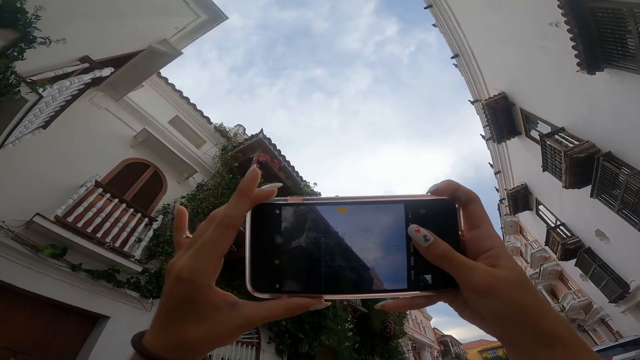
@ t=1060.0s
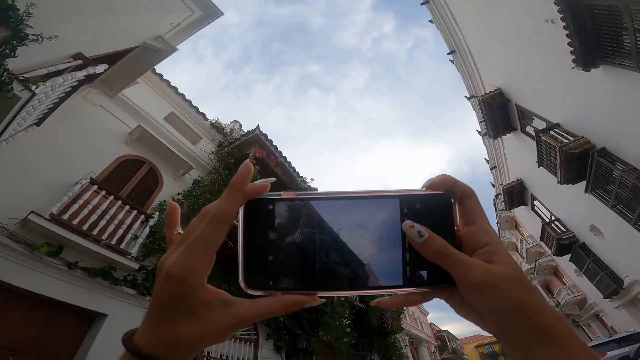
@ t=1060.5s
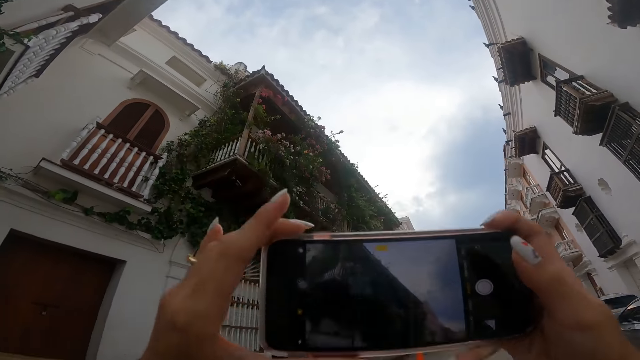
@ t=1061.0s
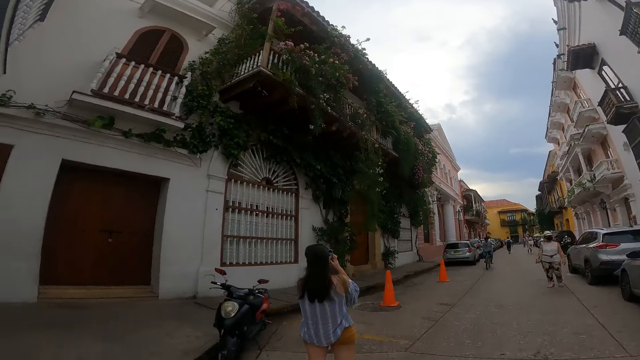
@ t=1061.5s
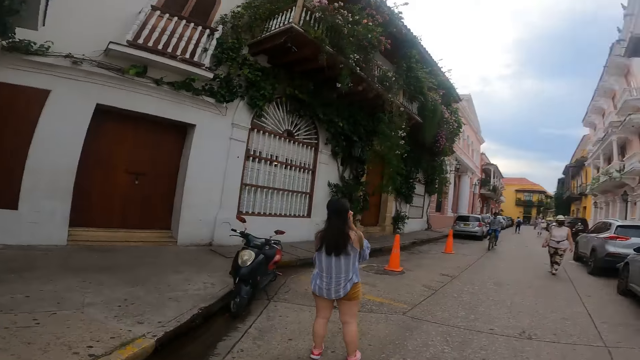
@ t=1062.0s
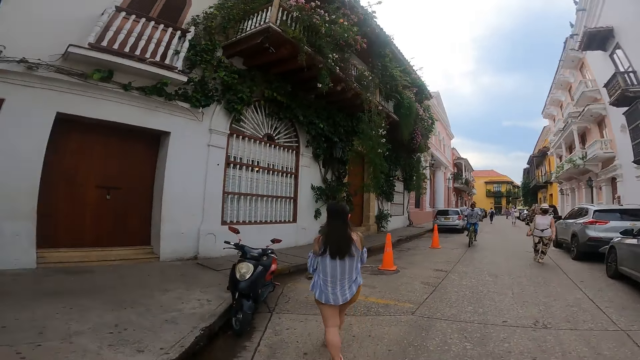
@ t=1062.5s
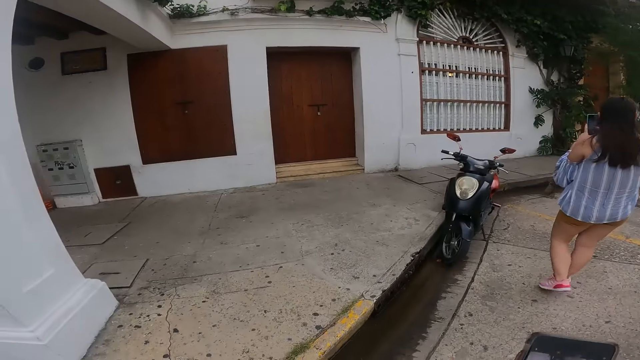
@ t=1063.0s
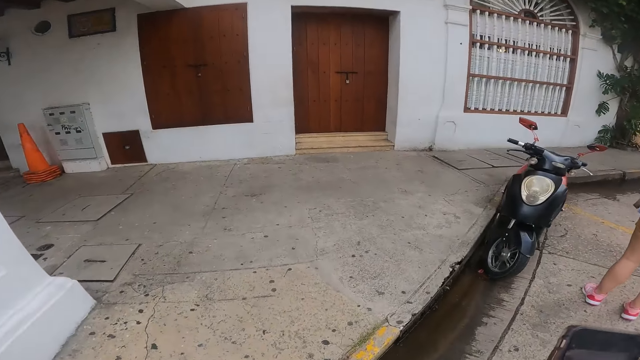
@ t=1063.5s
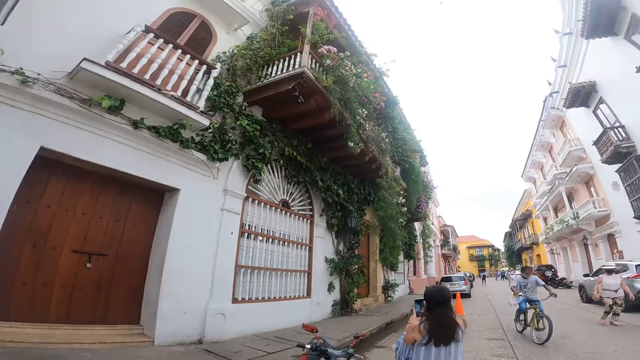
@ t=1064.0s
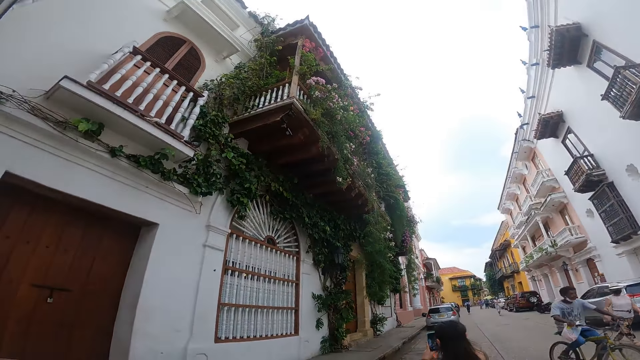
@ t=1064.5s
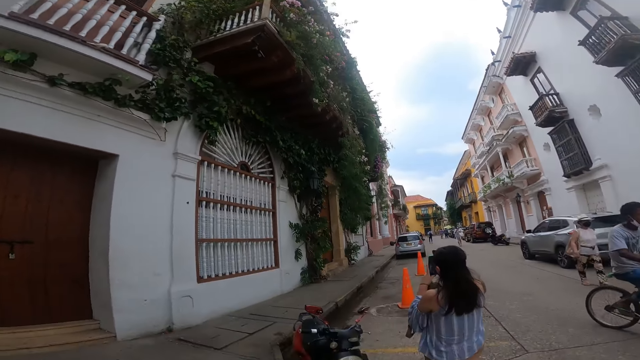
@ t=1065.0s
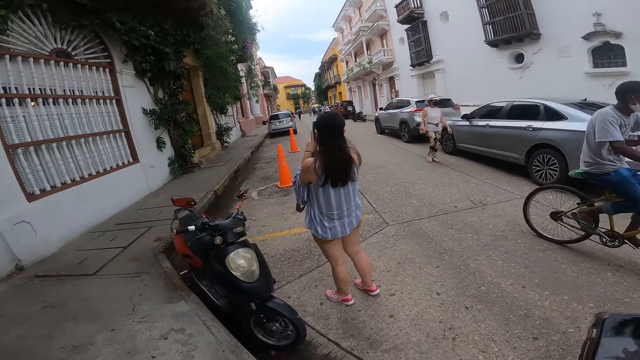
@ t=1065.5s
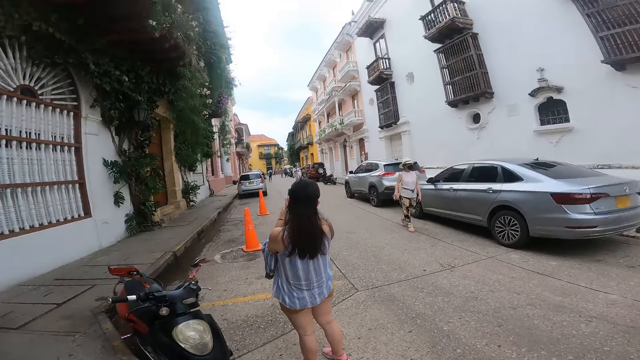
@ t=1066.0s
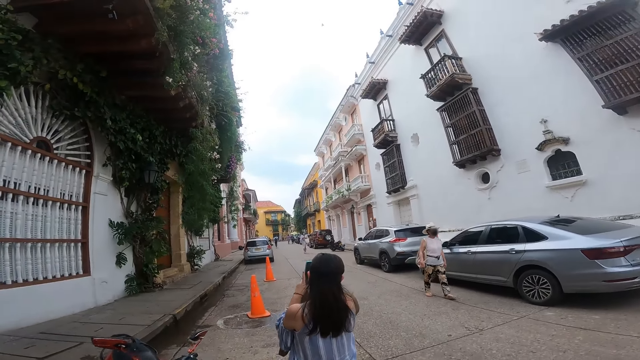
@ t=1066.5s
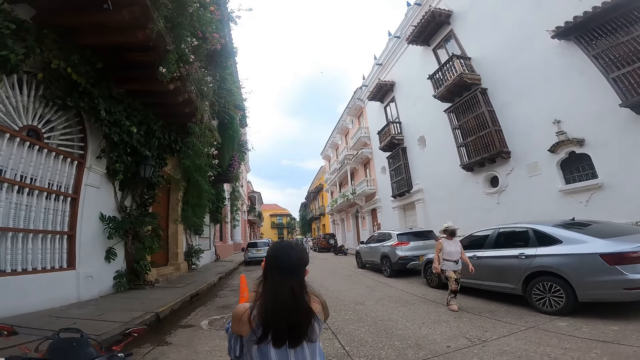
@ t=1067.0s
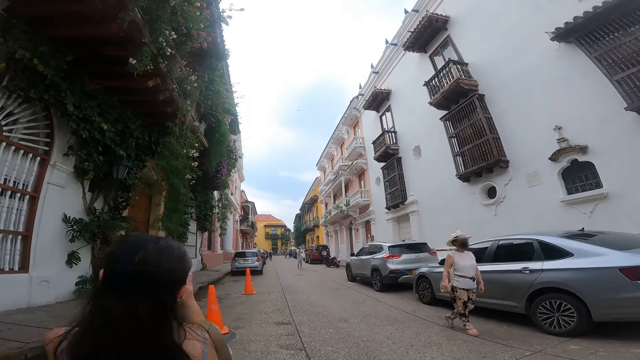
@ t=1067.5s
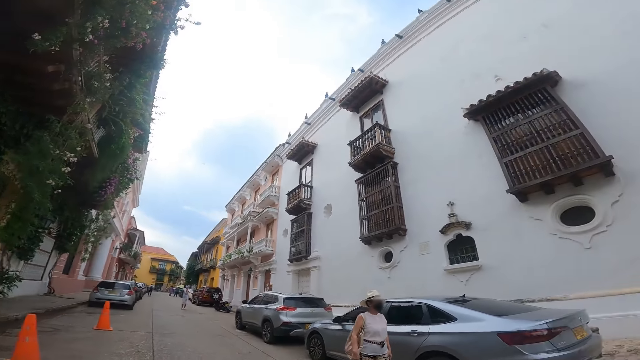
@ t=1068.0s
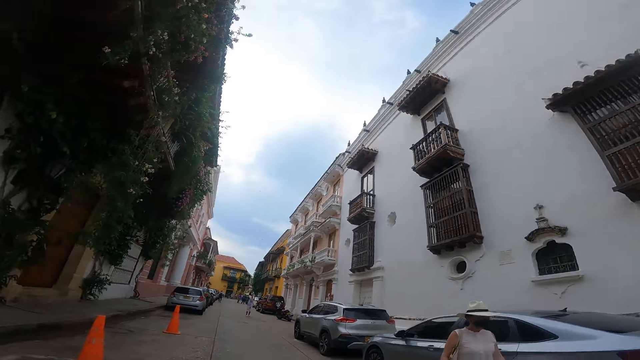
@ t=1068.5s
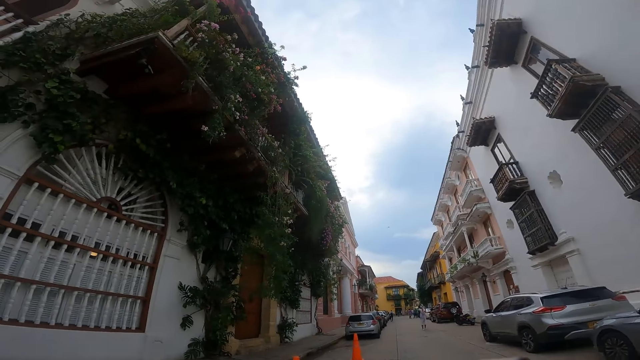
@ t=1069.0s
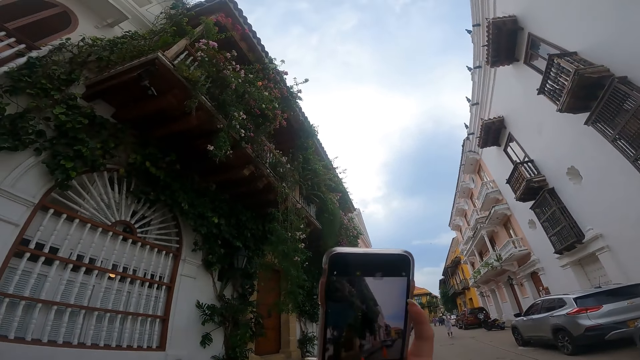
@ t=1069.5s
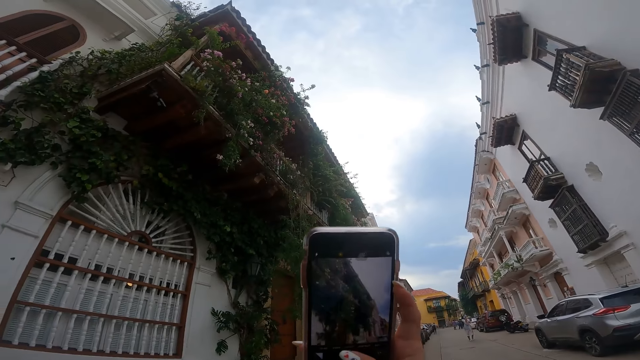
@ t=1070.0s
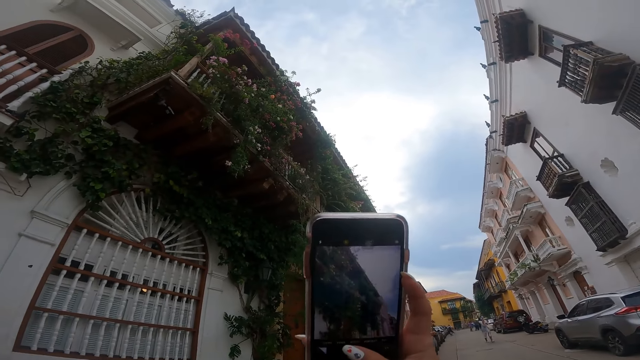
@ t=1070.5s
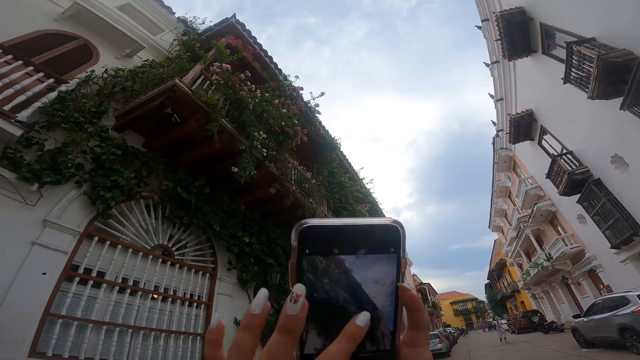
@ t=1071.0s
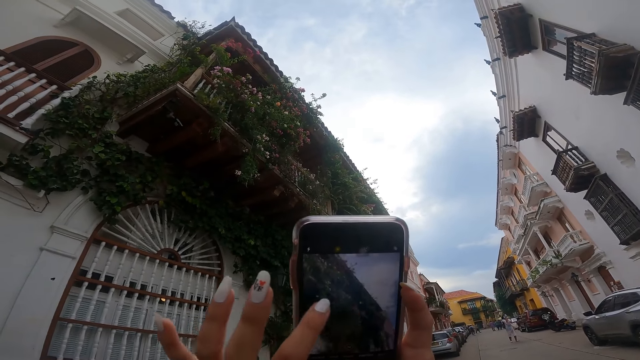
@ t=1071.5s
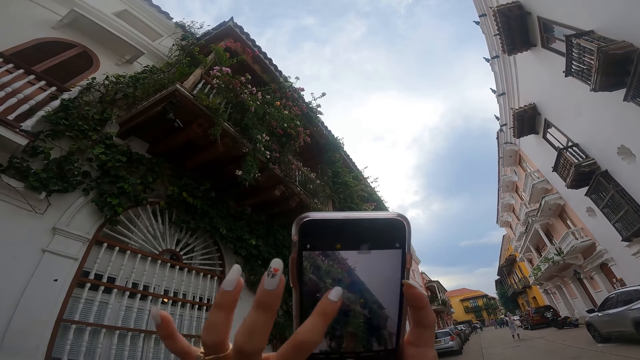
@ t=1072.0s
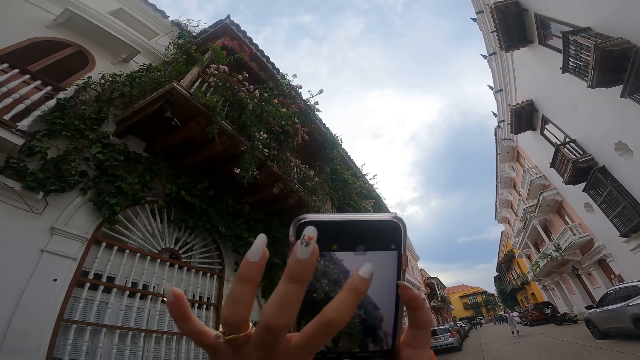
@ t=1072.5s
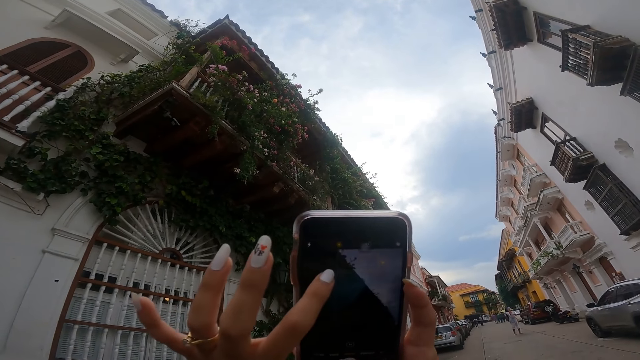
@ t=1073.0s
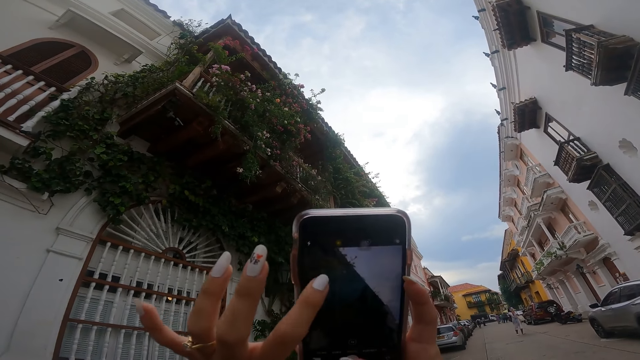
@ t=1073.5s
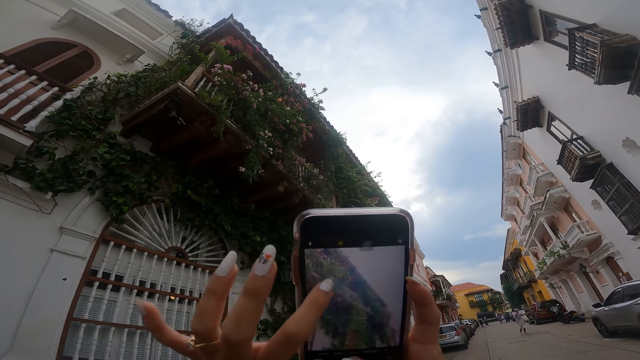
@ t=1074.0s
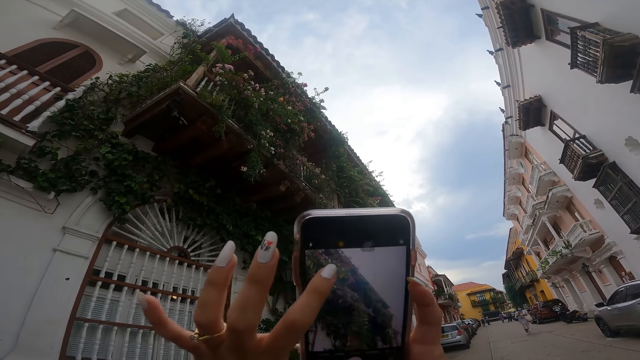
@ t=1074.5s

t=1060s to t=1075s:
A woman takes pictures with a phone in her hands. A person lowers a phone. The camera wearer walks down the street with the phone in her hands. A cyclist rides past the camera wearer. The camera wearer takes pictures with the phone in her right hand. The person takes a photo using a phone. The camera wearer taps the screen of the phone with her left hand. The person operates the phone.

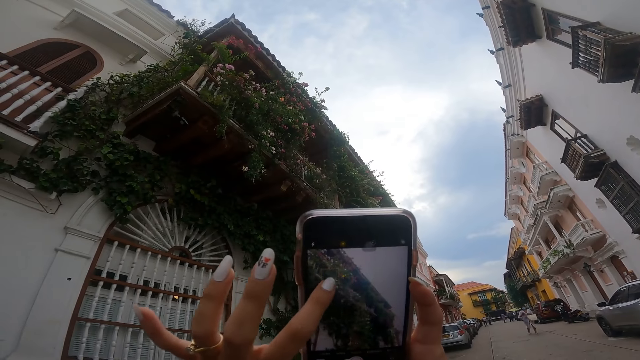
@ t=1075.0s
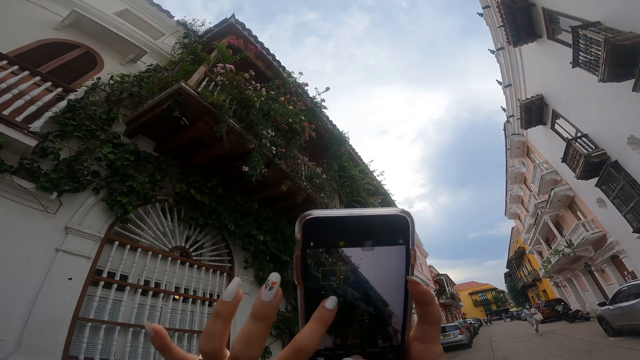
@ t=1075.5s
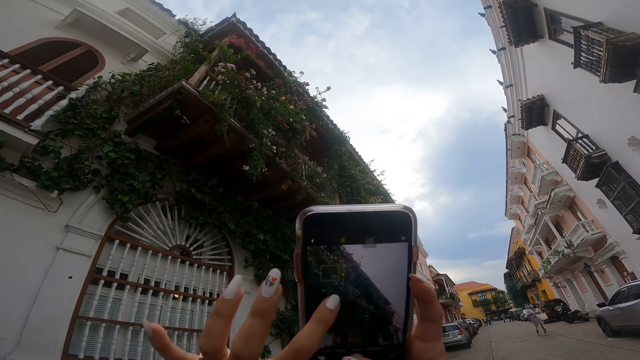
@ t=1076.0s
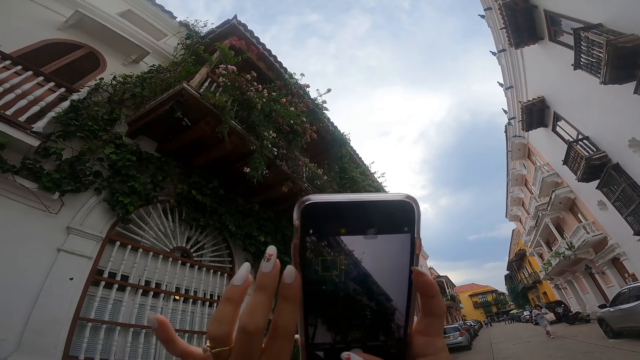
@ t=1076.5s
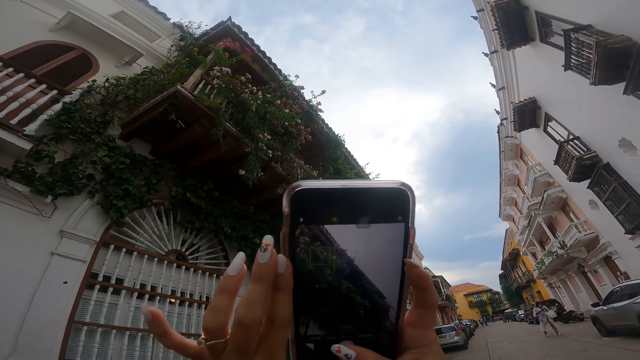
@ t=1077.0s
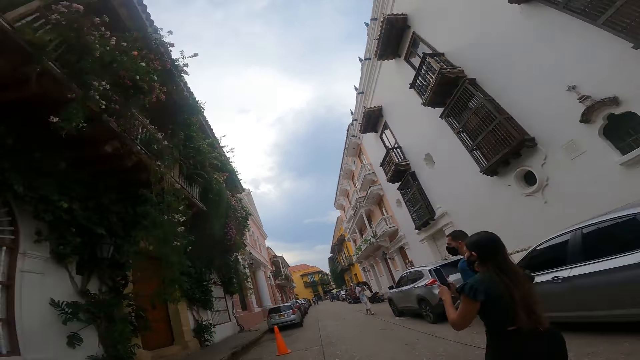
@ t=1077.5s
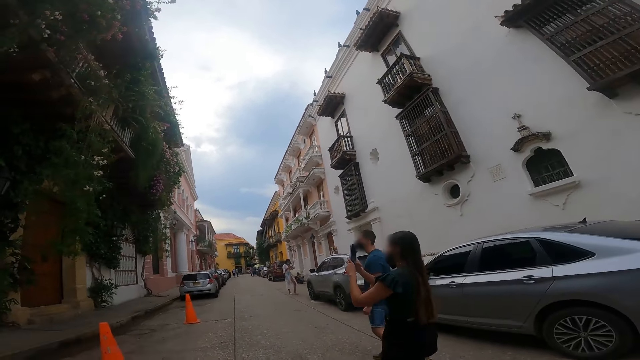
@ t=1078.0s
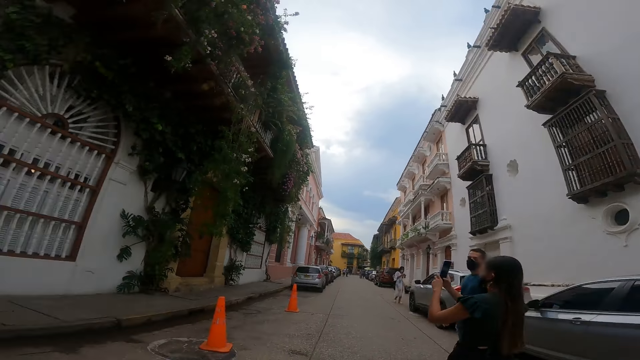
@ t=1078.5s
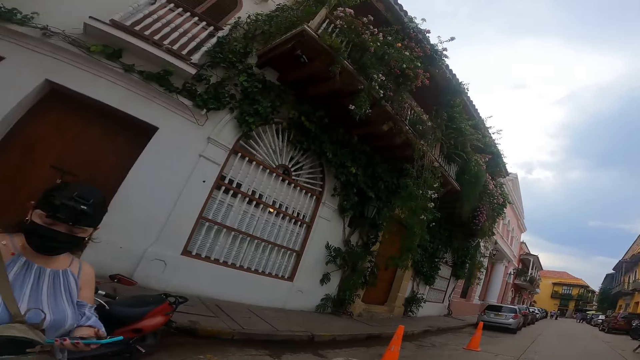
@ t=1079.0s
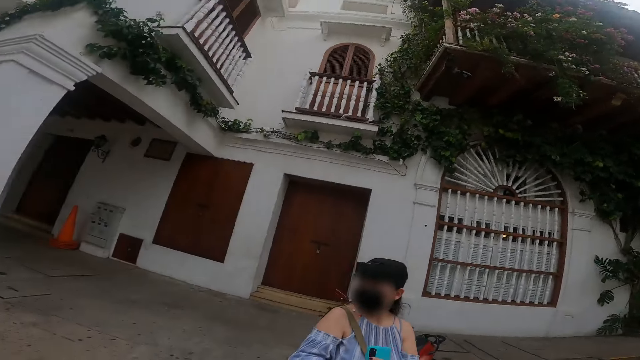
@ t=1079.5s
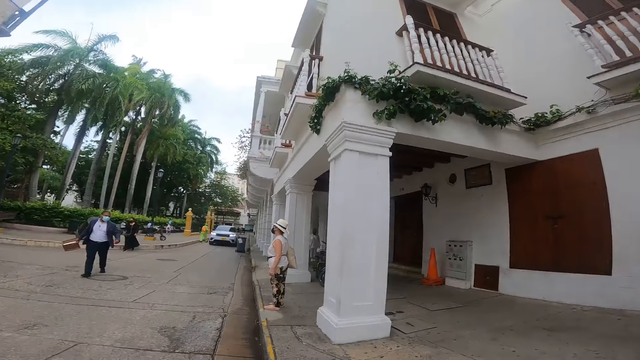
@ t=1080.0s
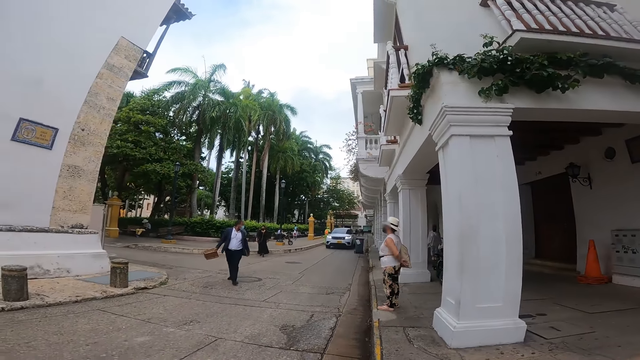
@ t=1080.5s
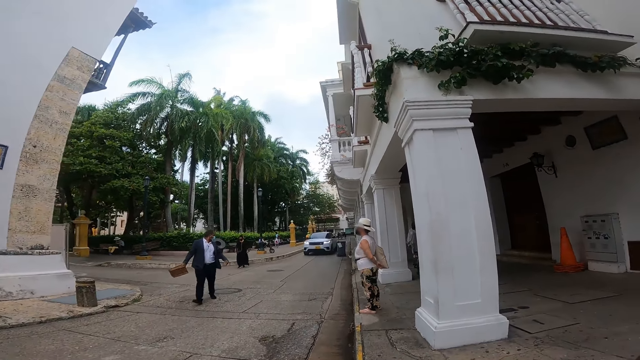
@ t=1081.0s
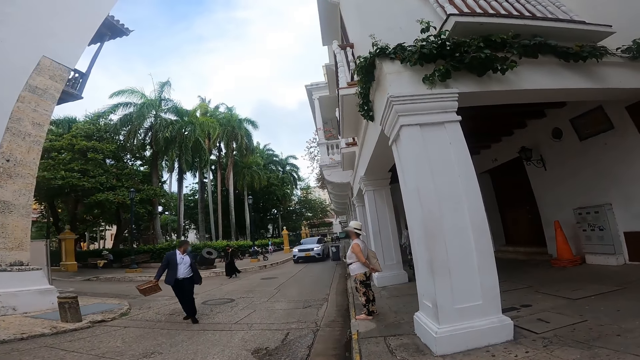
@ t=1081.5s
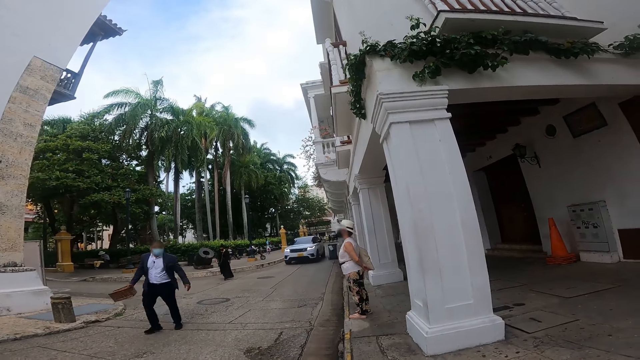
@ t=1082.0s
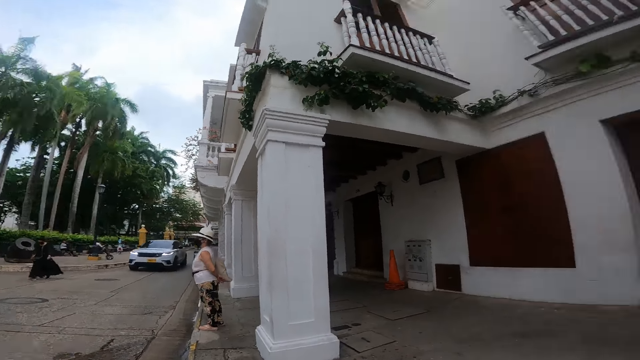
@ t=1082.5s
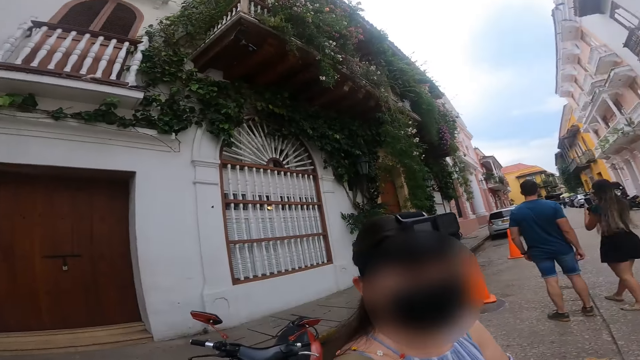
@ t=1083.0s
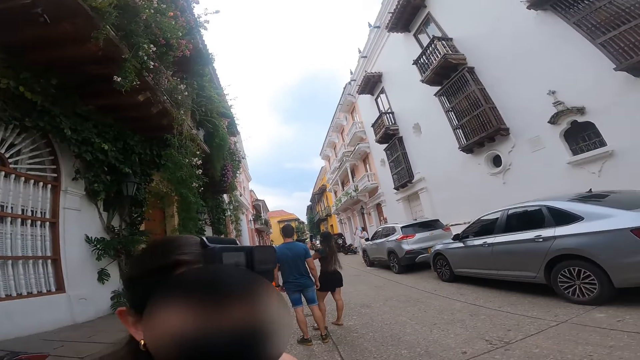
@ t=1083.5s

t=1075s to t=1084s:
A person takes a photo using a photo. Another person moves around. The camera wearer looks around. A woman interacts with the camera wearer.
